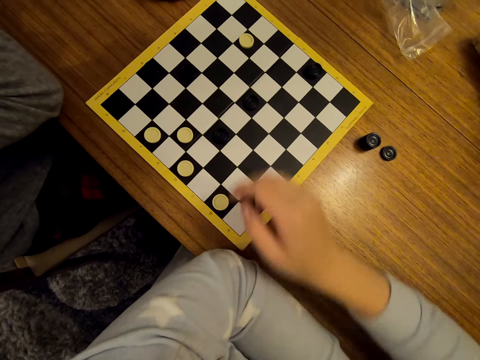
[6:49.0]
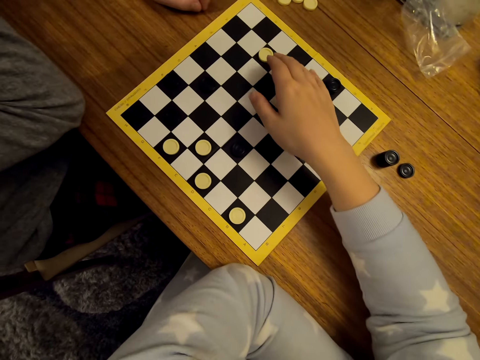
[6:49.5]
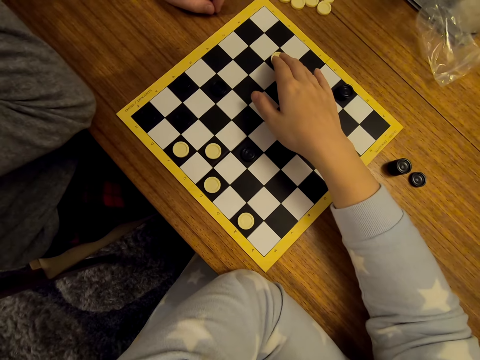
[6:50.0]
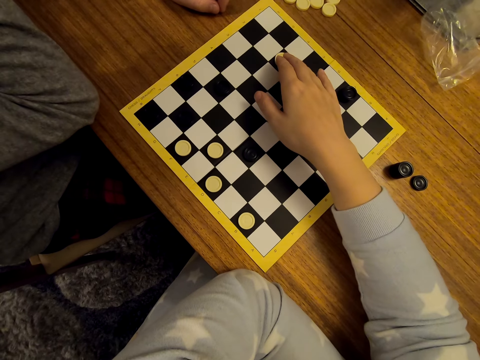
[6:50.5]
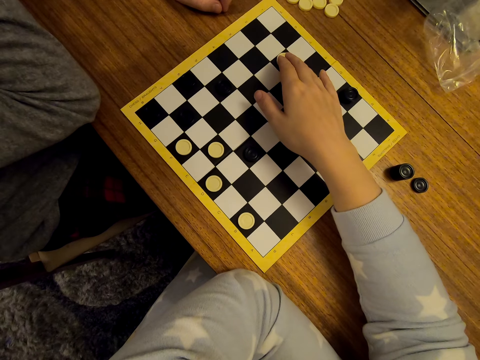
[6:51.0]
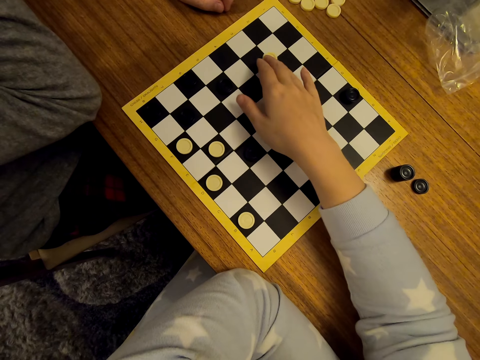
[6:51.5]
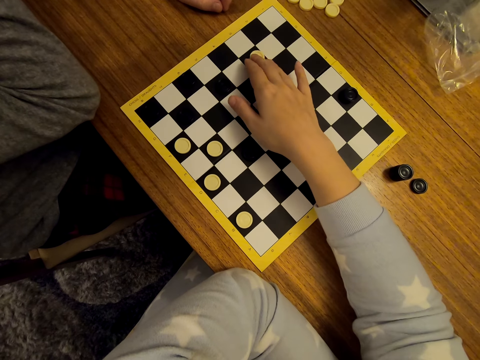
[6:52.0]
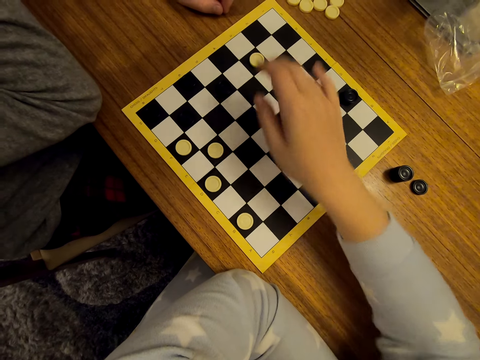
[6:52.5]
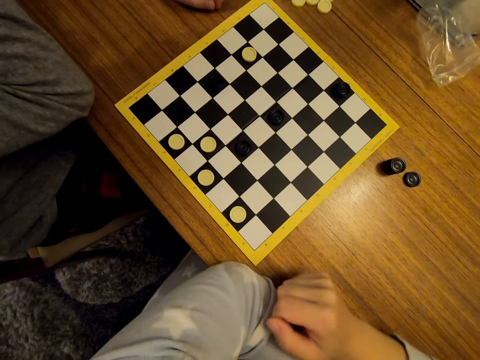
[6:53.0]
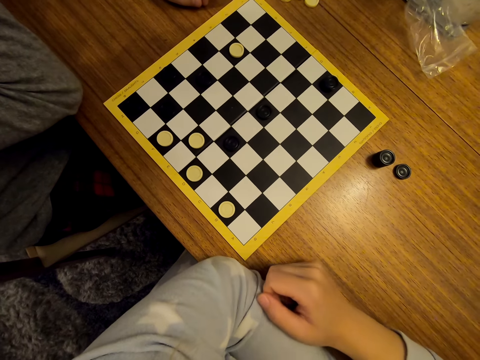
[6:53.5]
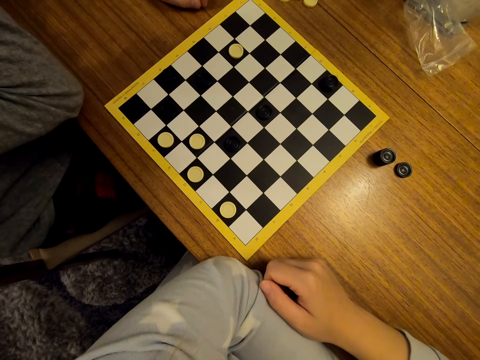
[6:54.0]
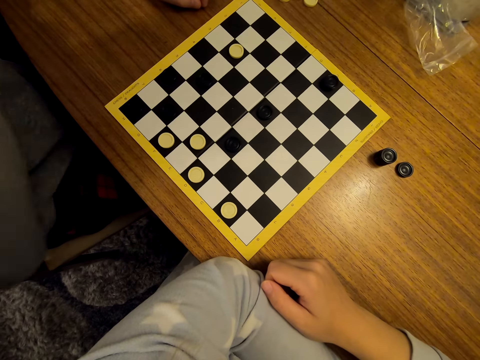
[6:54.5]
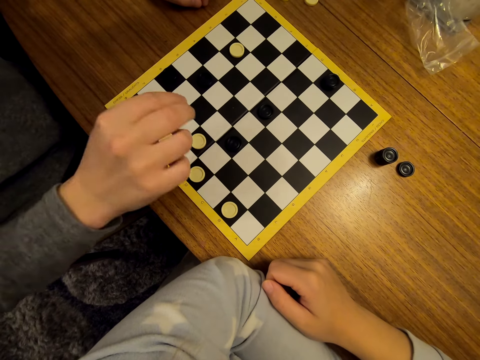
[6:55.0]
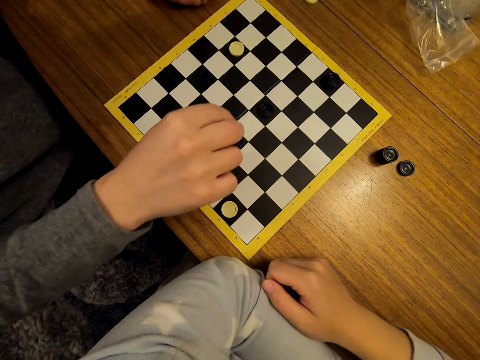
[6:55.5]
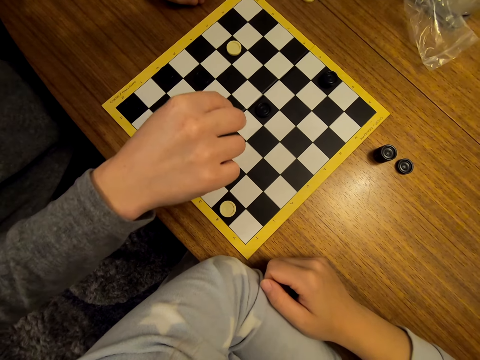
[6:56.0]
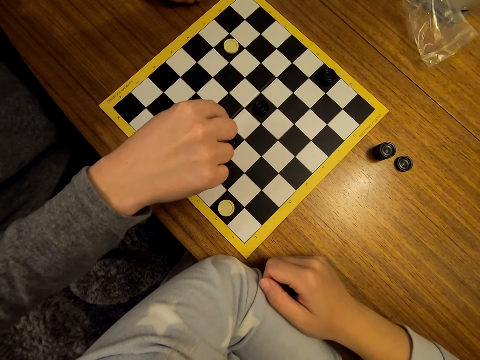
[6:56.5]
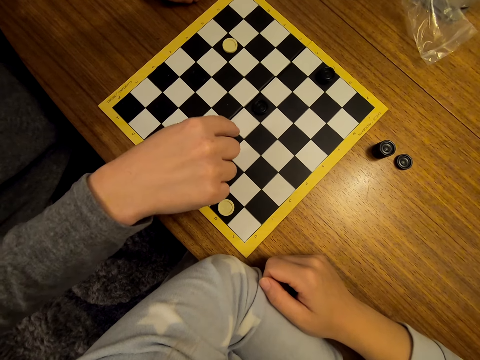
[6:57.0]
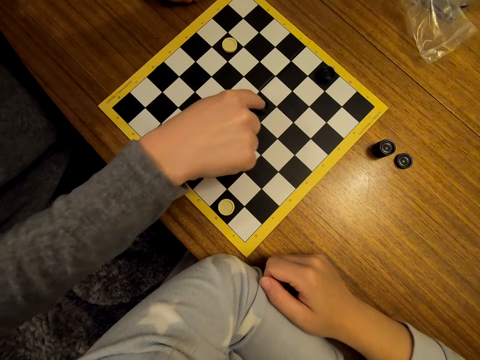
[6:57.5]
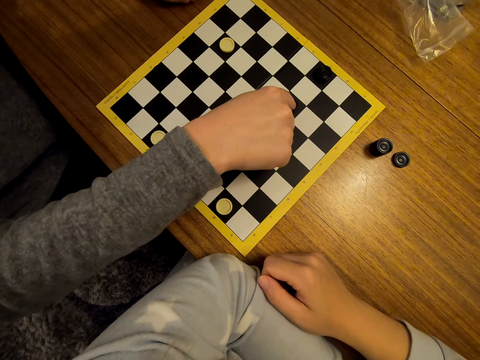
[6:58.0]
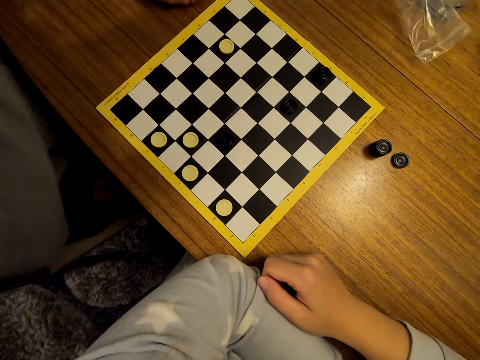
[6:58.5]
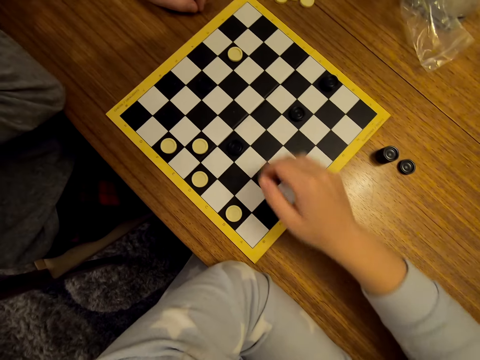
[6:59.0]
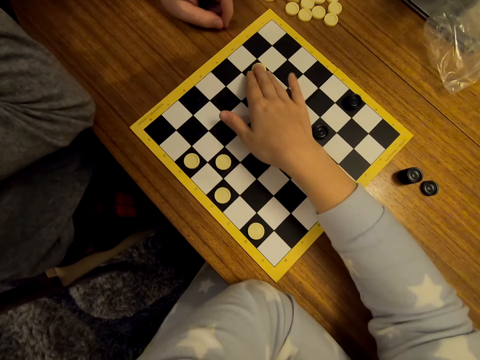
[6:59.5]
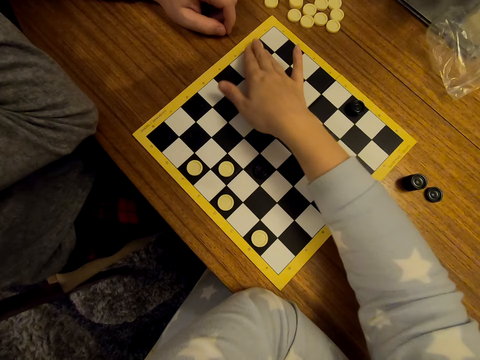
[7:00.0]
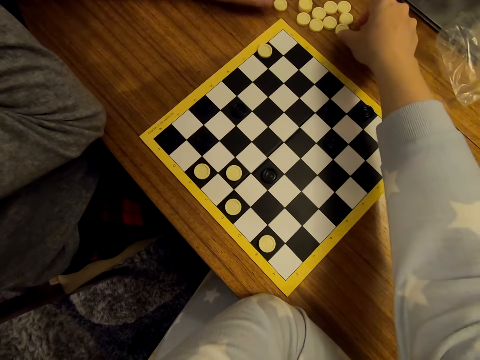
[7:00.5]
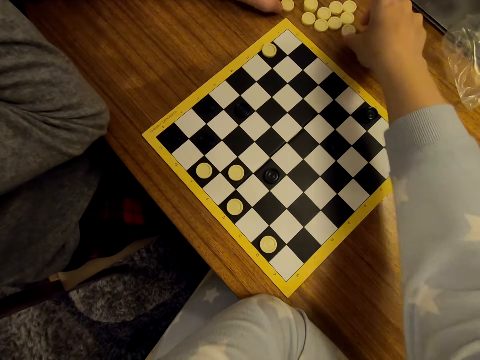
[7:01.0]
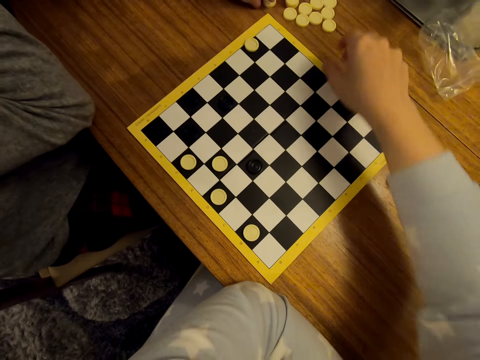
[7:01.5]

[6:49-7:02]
The camera wearer moves a piece on a checker board. A lady moves a piece on the checker board. The camera wearer moves a piece on the checker board.

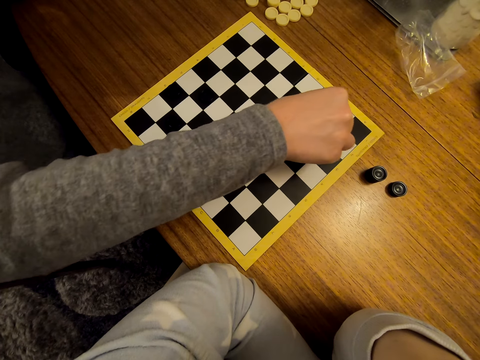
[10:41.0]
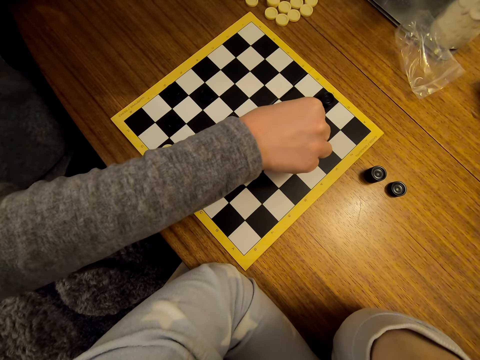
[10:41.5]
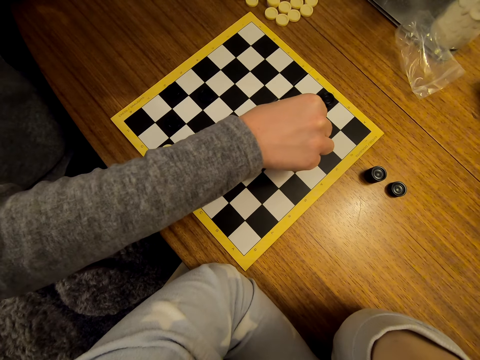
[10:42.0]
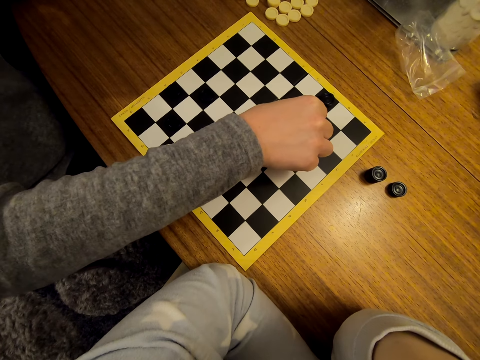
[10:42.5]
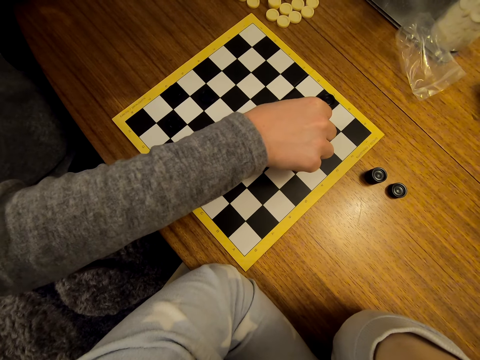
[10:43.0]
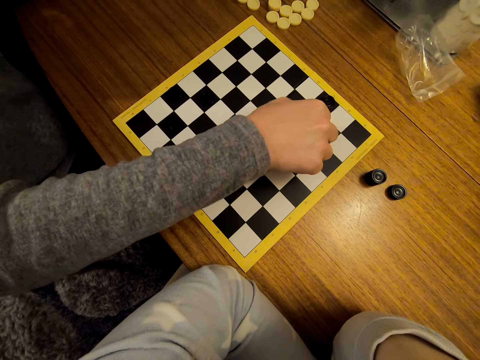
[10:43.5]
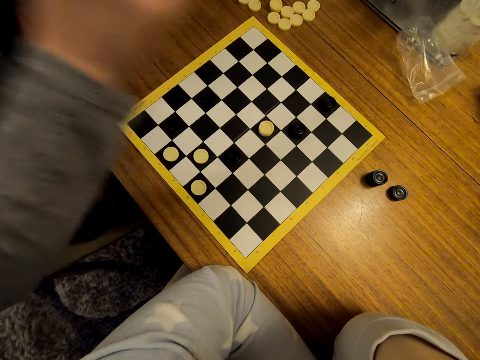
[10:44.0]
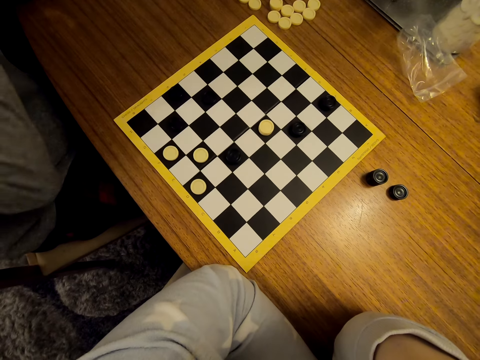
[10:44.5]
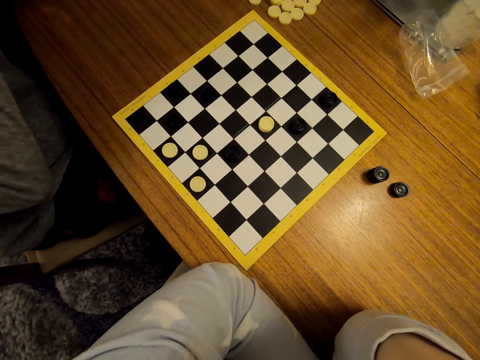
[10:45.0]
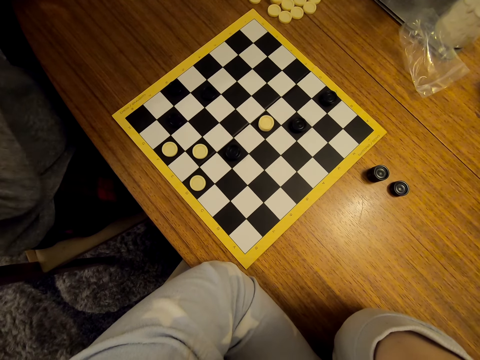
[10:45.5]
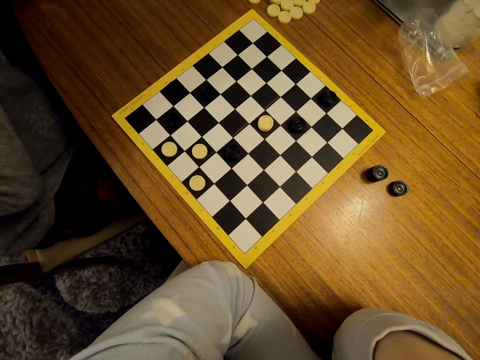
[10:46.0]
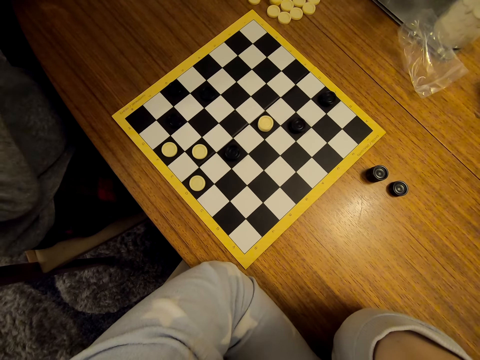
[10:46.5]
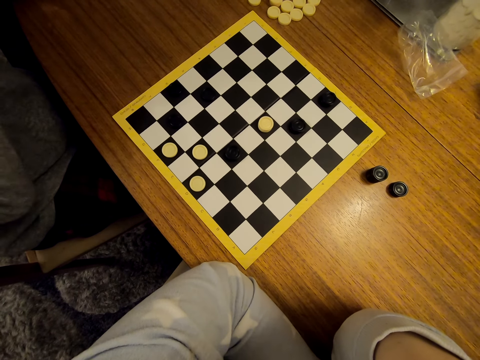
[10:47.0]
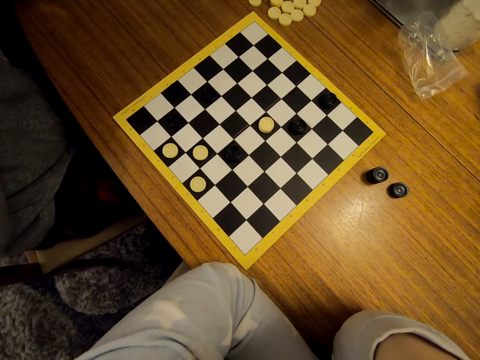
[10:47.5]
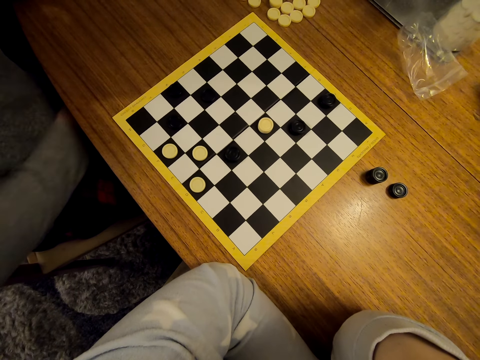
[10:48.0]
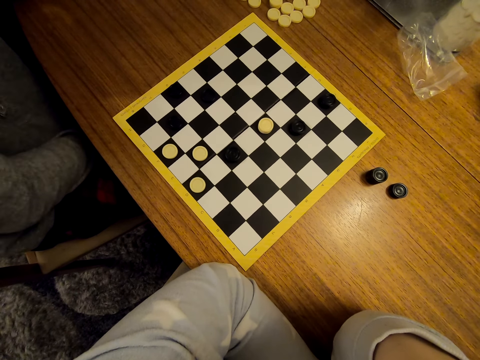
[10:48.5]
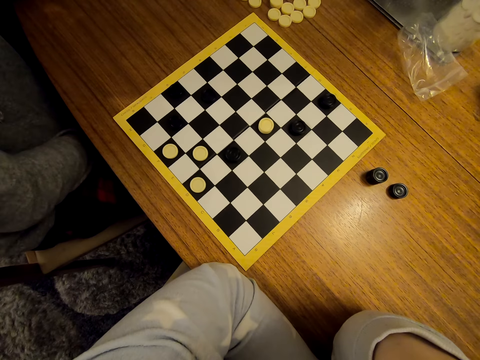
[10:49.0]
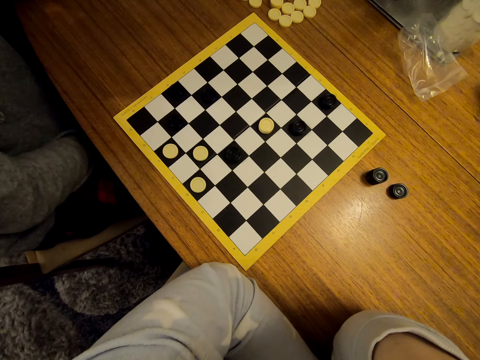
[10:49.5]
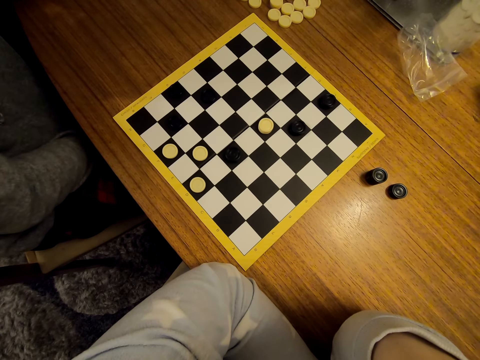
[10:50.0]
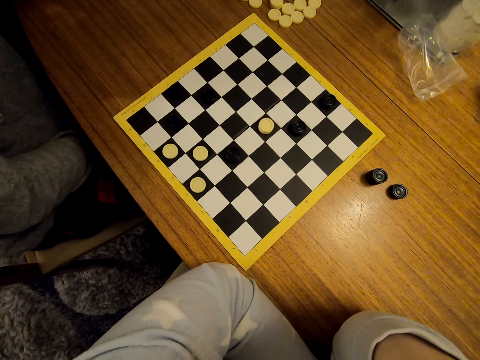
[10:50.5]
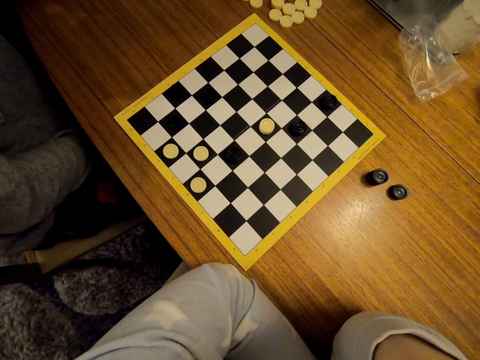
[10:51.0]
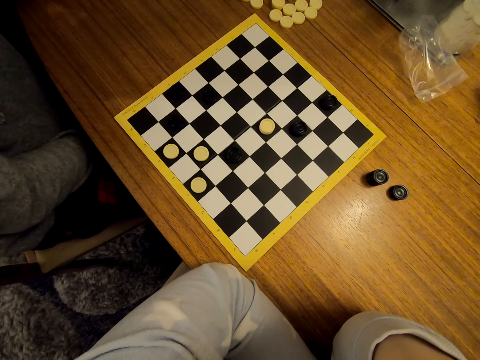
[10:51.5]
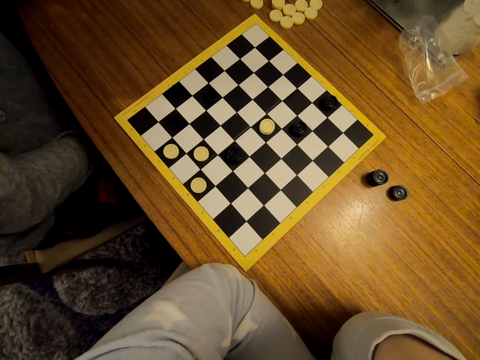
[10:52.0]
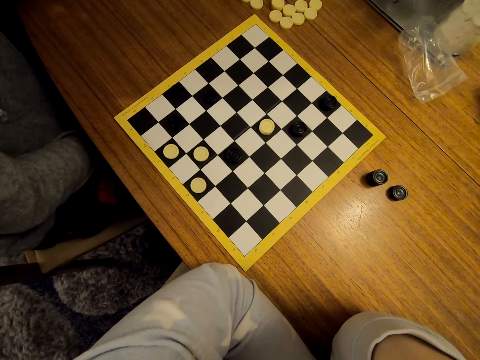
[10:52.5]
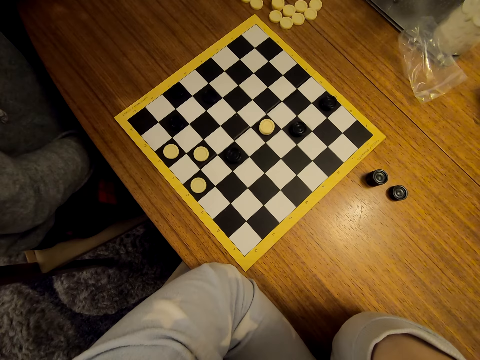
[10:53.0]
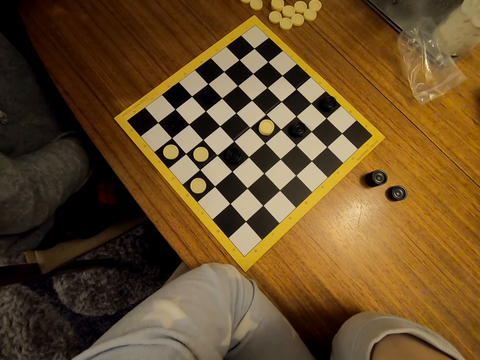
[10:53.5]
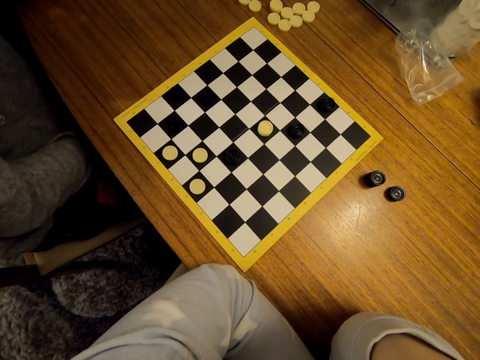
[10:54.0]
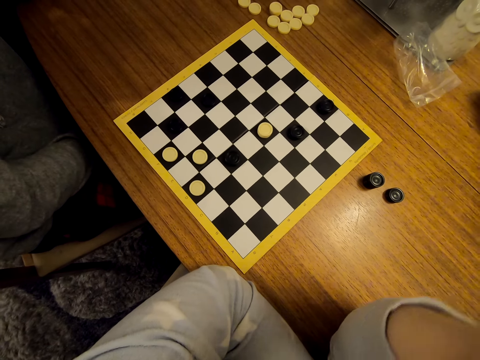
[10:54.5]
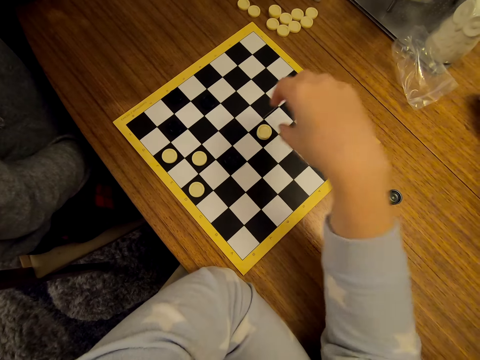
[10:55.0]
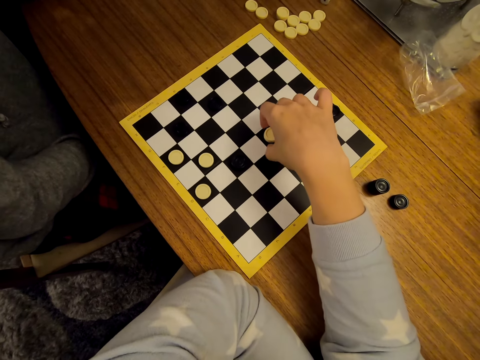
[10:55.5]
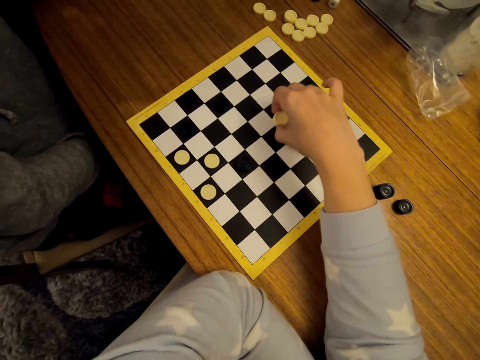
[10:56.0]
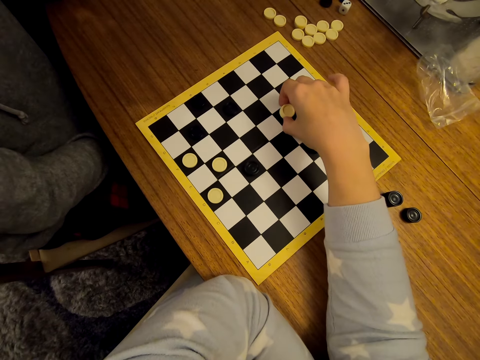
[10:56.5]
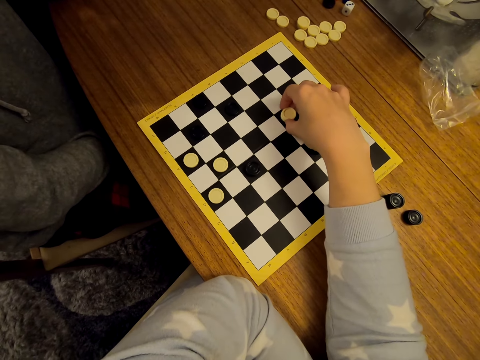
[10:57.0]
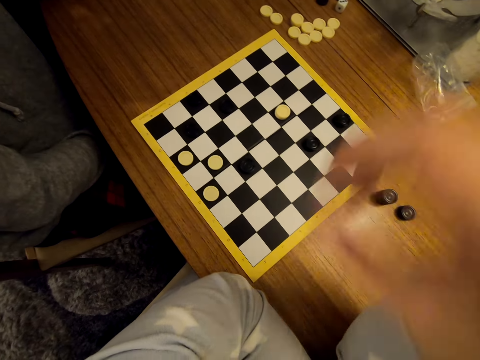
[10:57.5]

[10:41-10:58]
A woman moves a piece on the draughtboard. The camera wearer moves a piece on the draughtboard.
